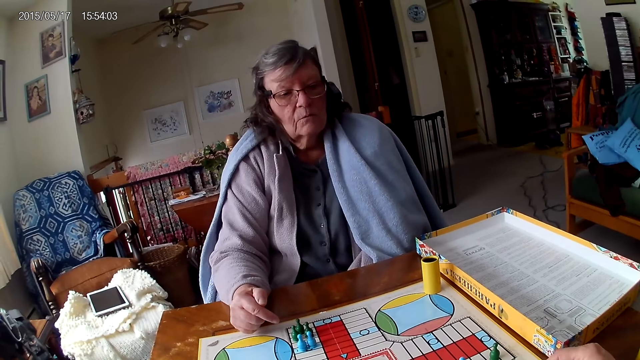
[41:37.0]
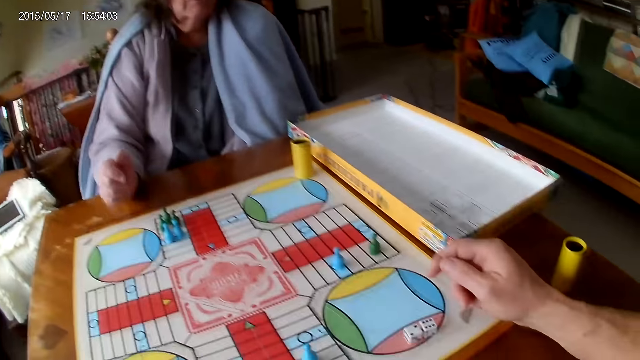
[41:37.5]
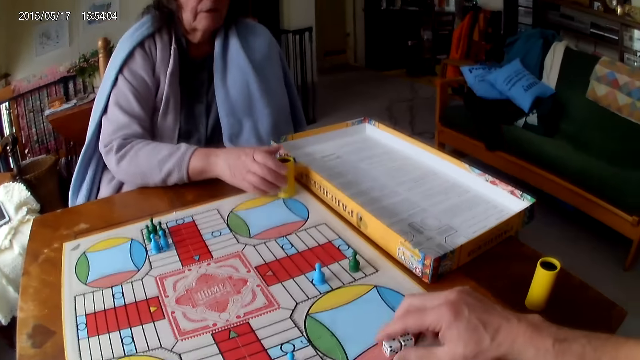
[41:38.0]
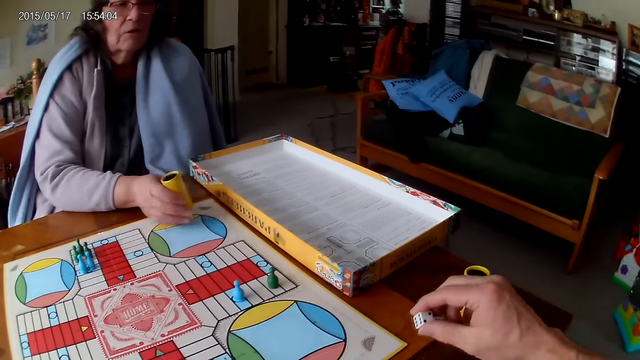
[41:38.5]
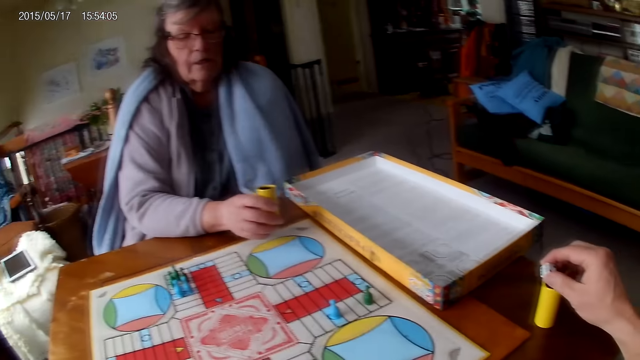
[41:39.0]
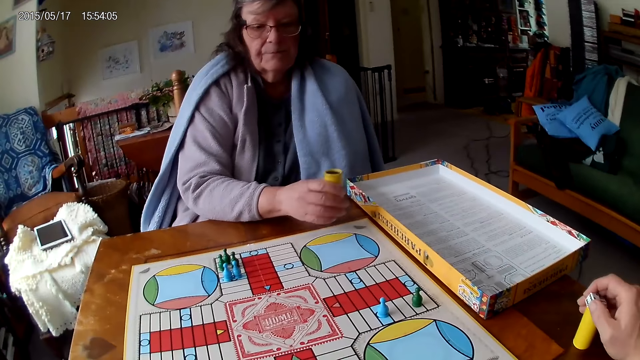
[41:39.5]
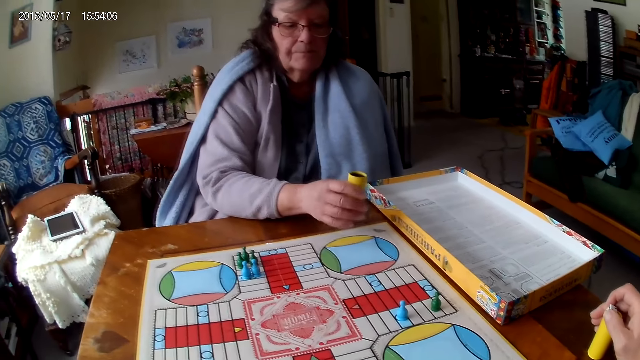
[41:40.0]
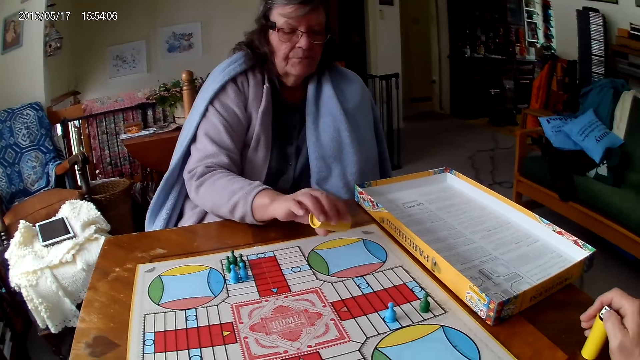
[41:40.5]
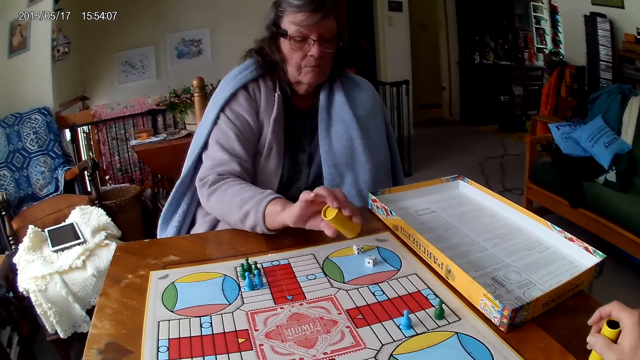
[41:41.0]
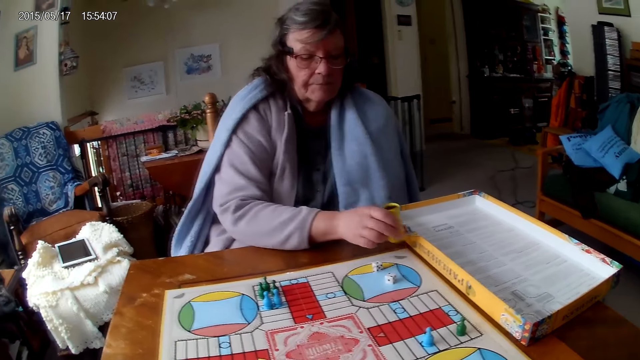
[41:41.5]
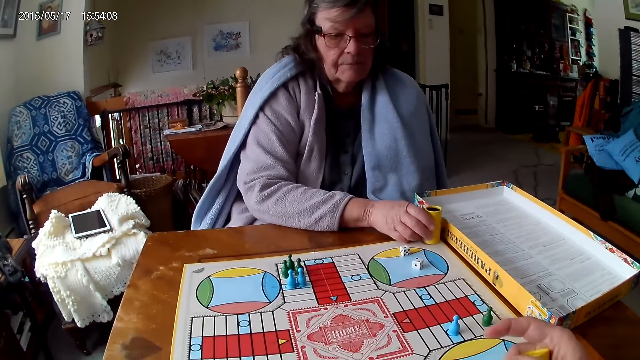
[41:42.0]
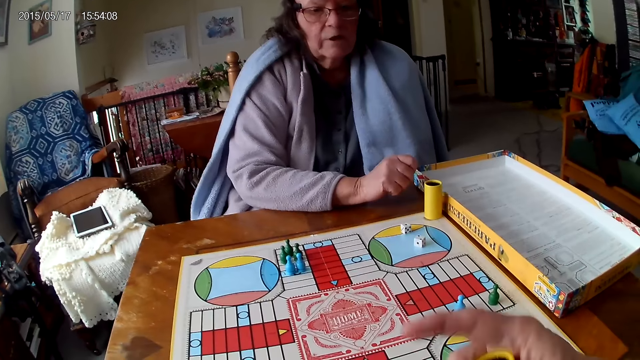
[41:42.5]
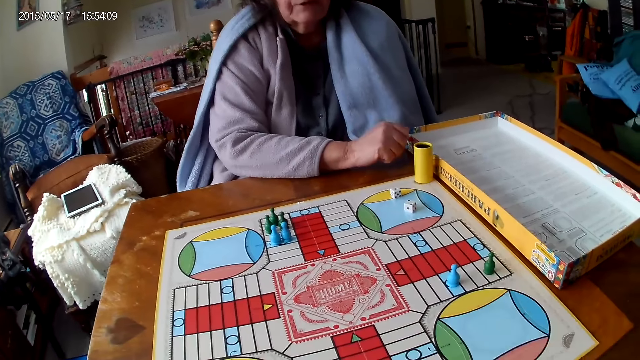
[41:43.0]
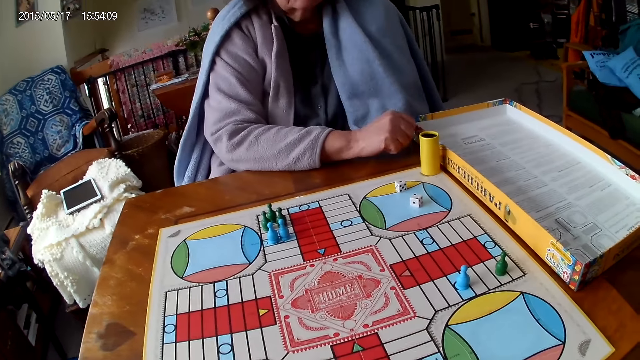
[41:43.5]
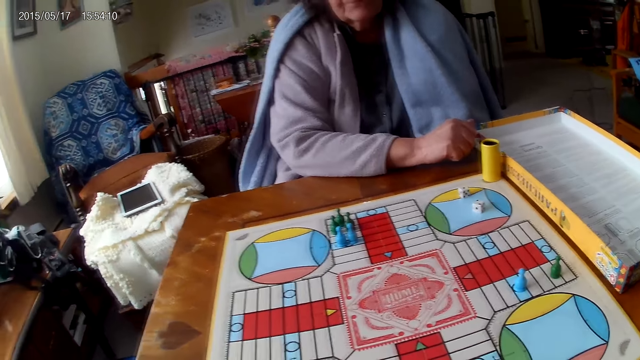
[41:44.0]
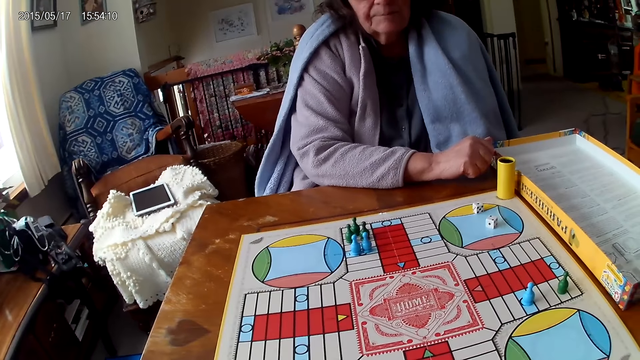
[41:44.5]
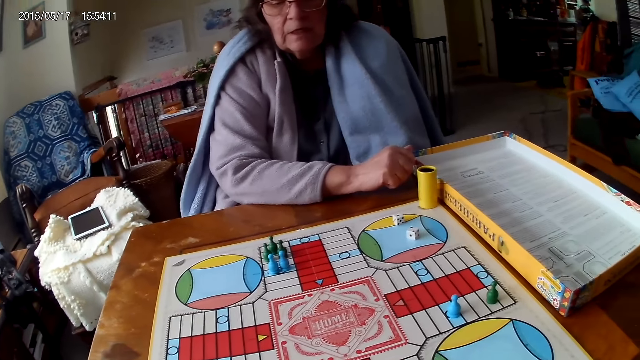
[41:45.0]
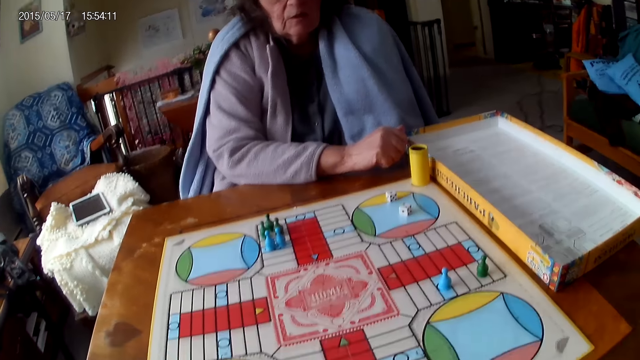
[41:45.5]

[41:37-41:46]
A woman picks the dice cup. She shakes her container with her right hand. The camera wearer picks his dice from the Ludo board with his right hand. He drops the dice into the container. The woman drops the dice in her container on the Ludo board. The camera wearer grabs his container from the table with his right hand. The woman drops her container on the Ludo board.

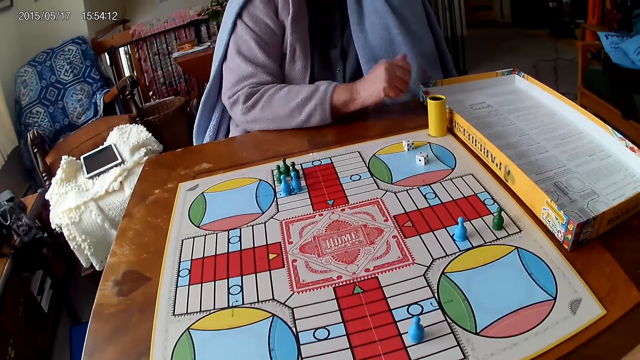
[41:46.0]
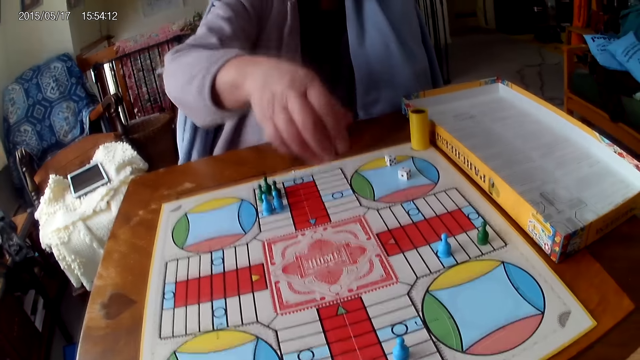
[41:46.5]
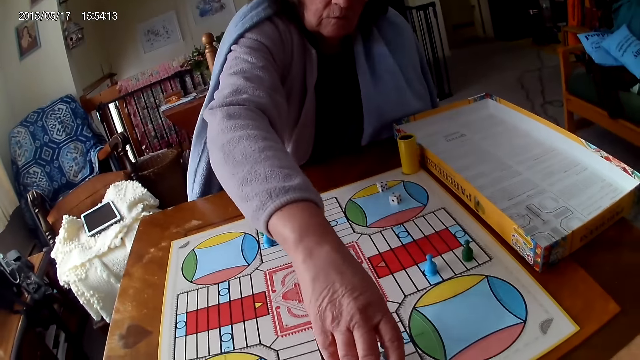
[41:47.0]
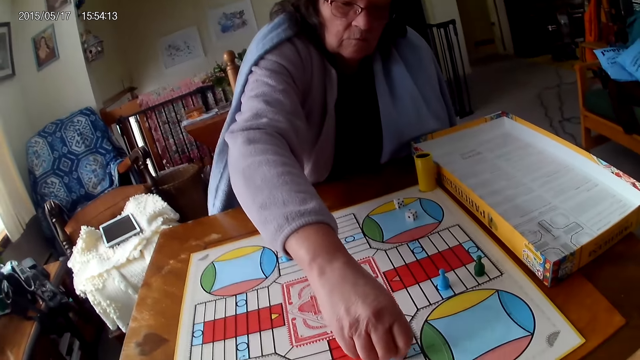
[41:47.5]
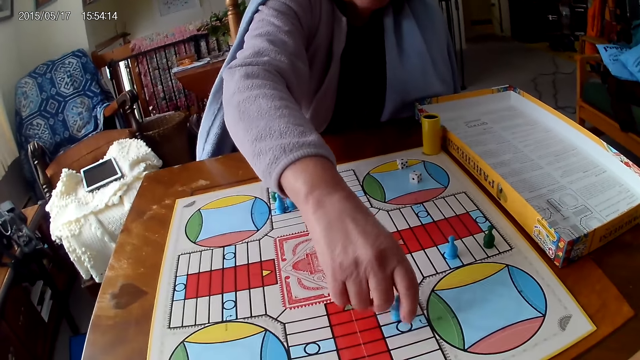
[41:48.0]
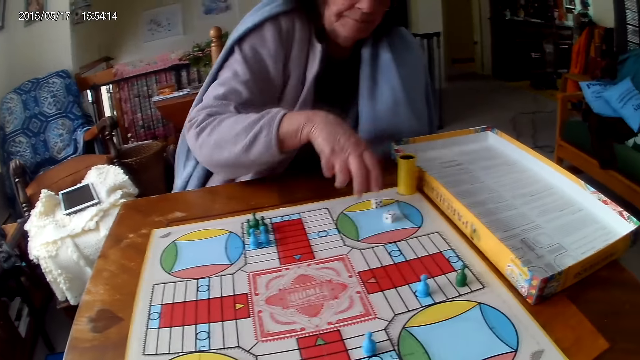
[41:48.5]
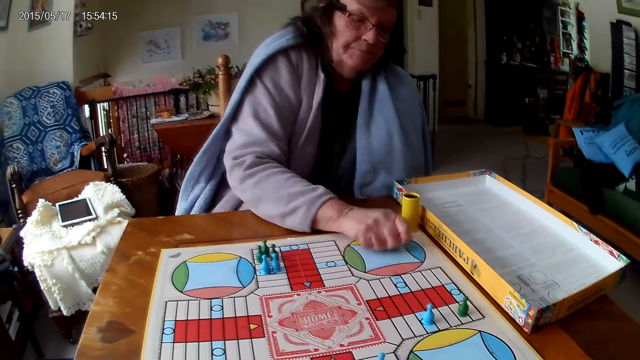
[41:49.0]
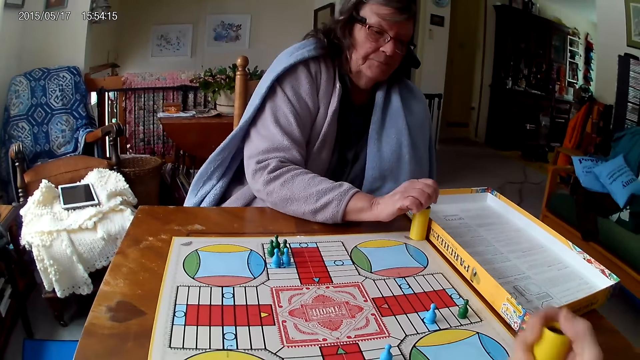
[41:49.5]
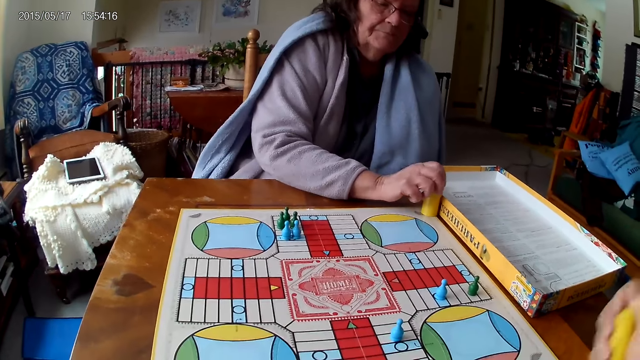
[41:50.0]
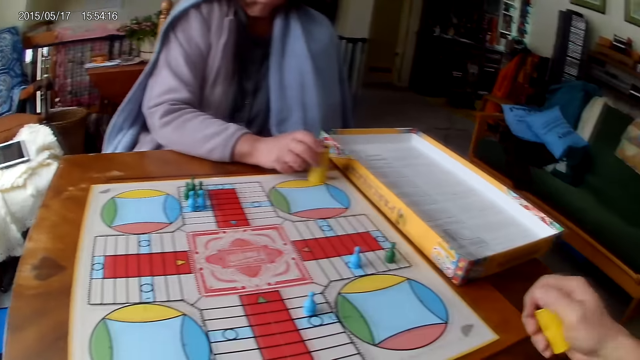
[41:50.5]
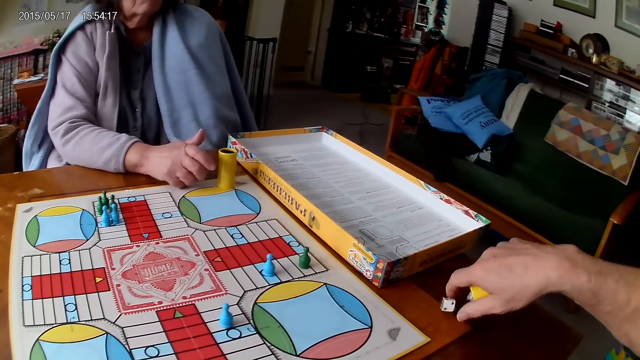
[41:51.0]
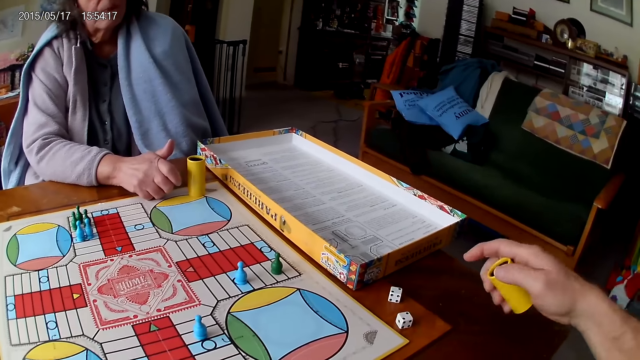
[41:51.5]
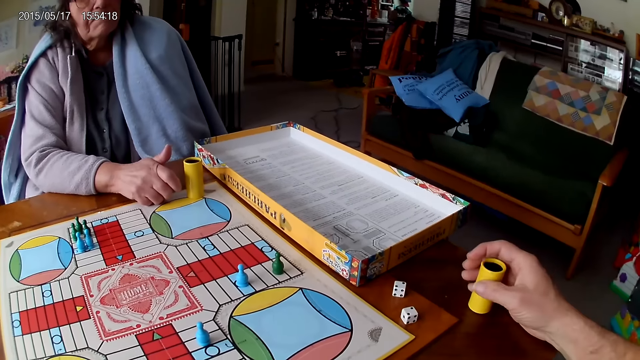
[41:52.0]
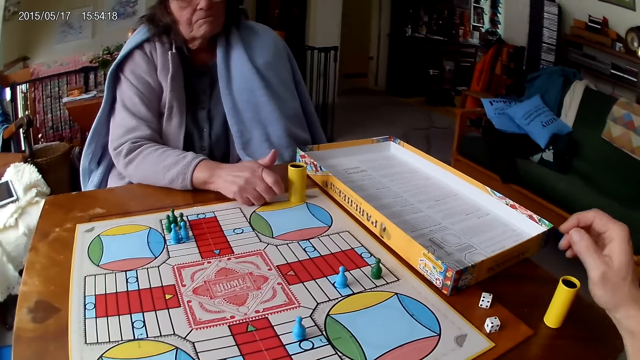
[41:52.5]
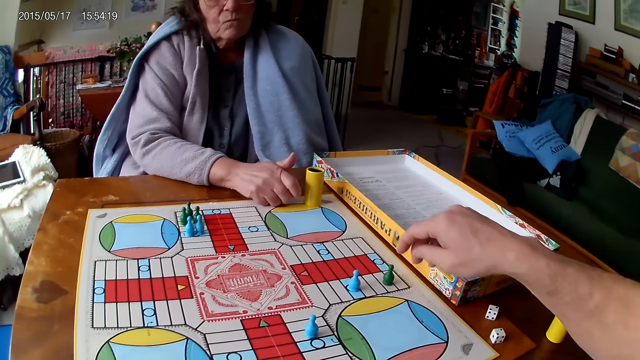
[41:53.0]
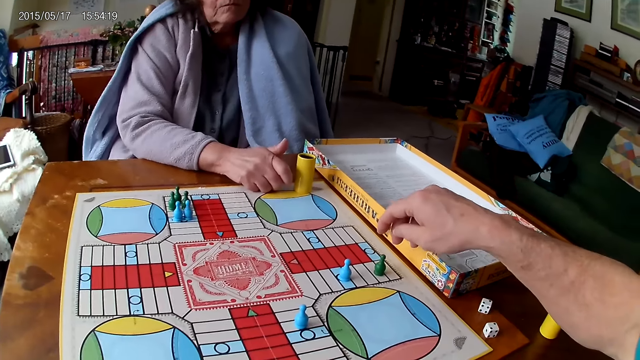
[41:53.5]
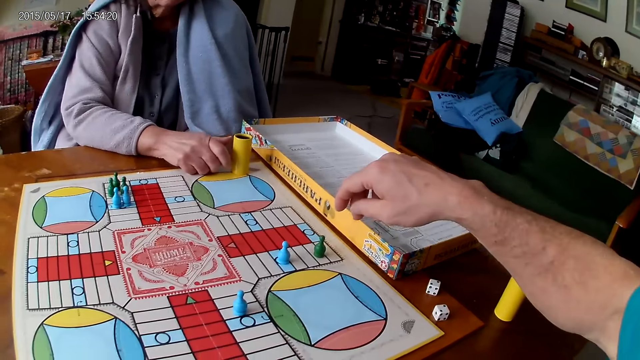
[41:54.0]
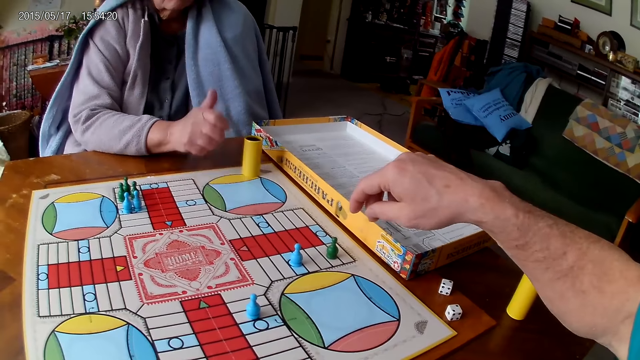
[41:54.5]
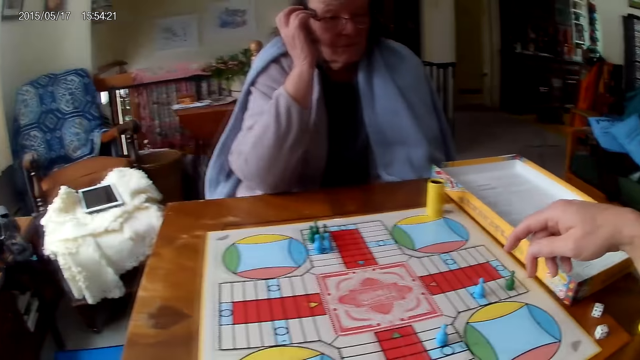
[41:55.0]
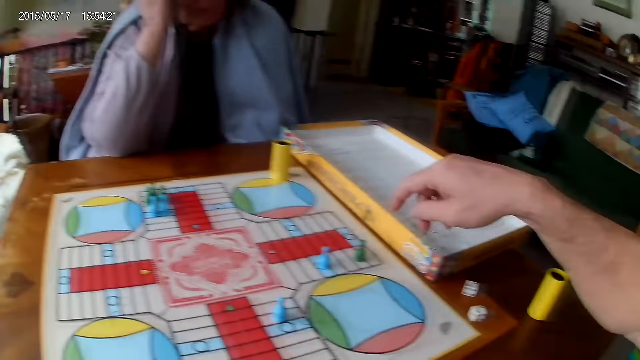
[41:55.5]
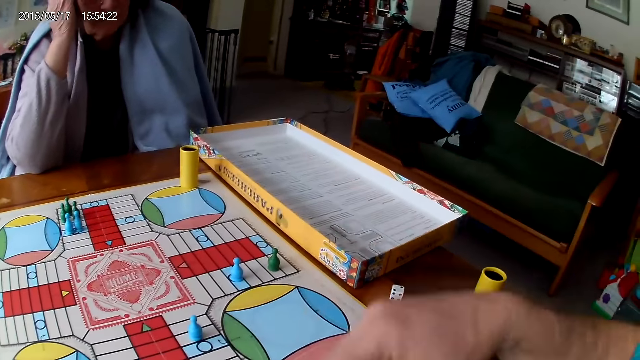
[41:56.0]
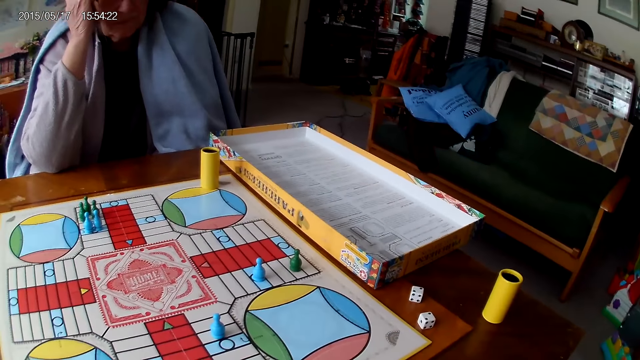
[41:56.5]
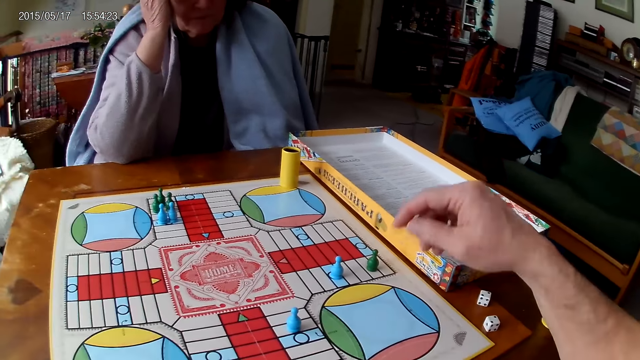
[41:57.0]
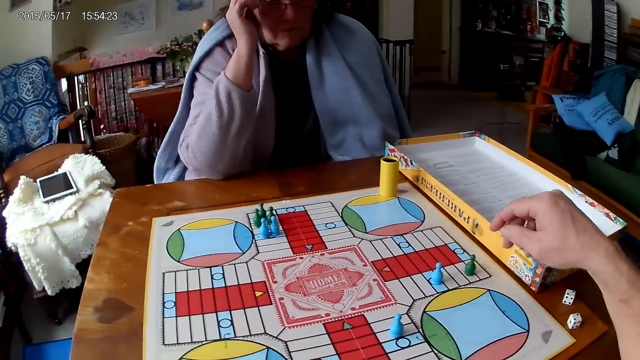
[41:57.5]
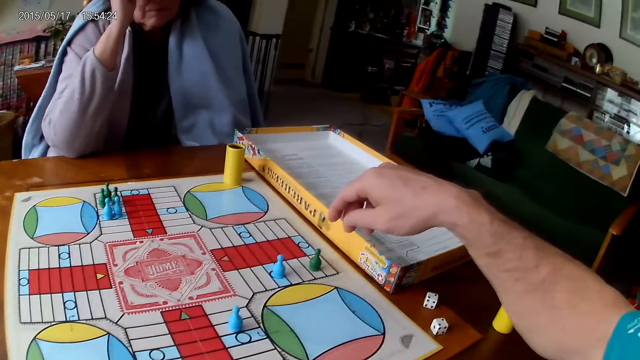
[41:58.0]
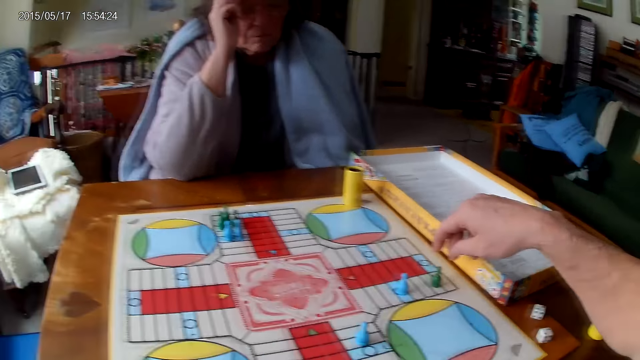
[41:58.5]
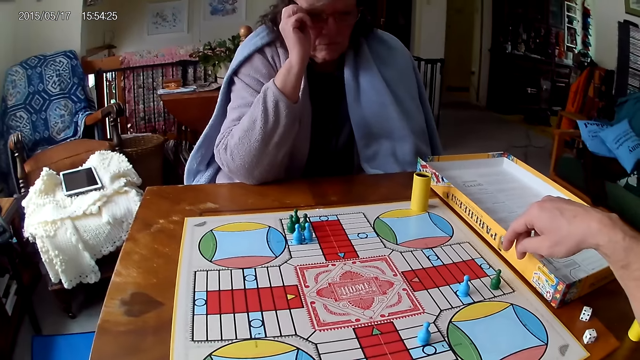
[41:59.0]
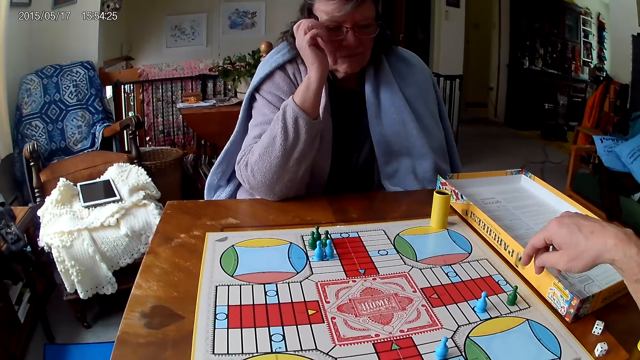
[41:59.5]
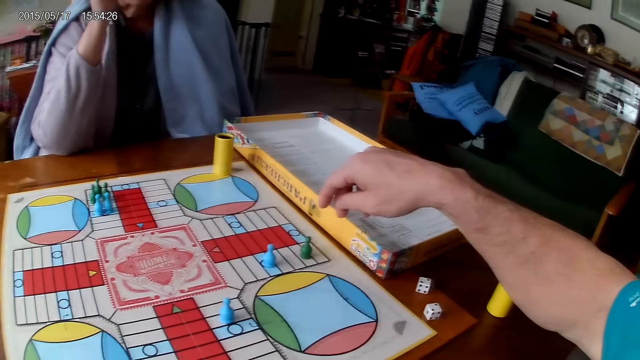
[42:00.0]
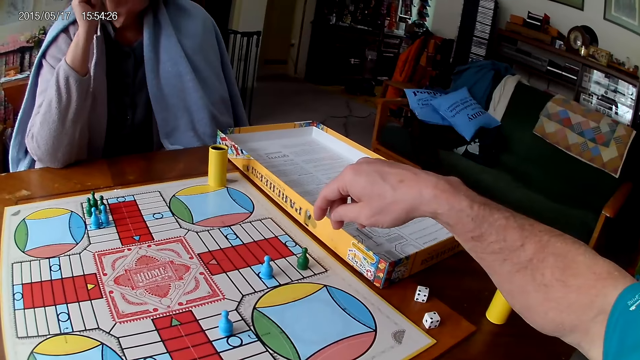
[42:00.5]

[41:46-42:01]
A woman picks the dice. She moves a piece on the Ludo board with her right hand. She picks her dice from the Ludo board with her right hand. She drops the dice into her container. The camera wearer shakes his container with his right hand. He drops the dice in his container on the table. He drops his container on the table with his right hand. He moves the hand.
